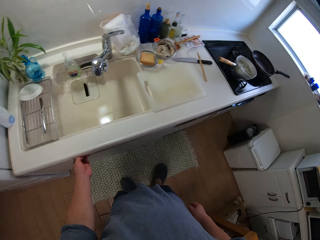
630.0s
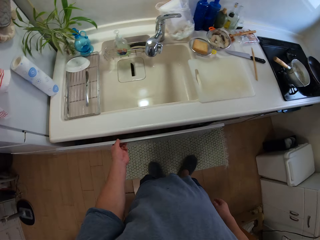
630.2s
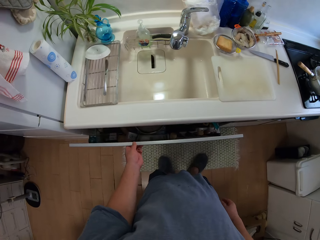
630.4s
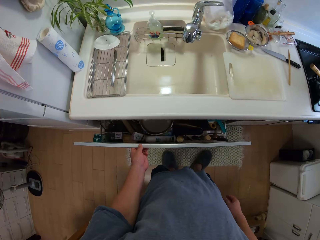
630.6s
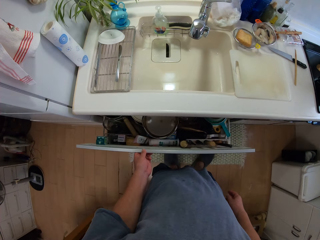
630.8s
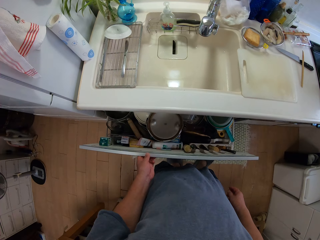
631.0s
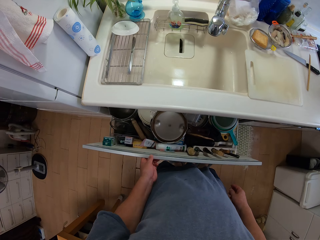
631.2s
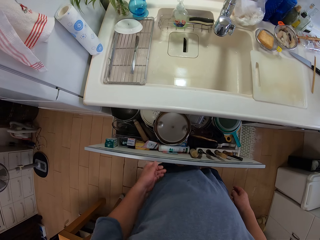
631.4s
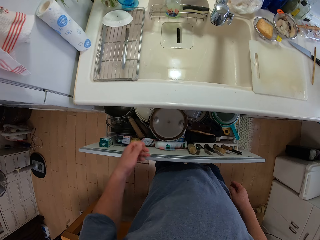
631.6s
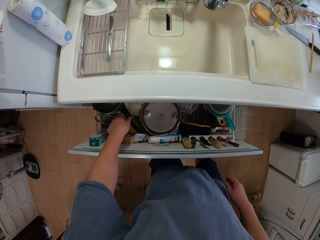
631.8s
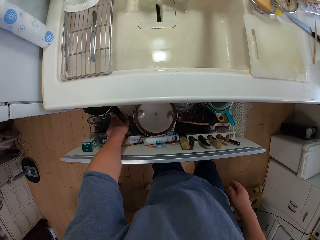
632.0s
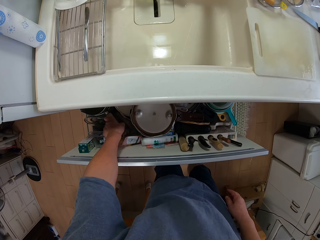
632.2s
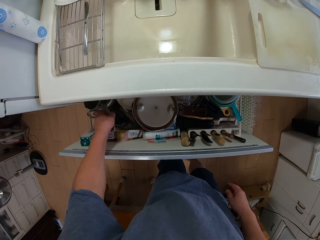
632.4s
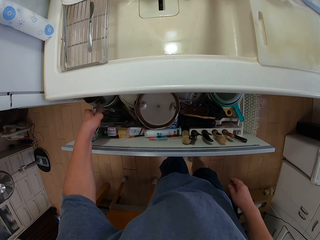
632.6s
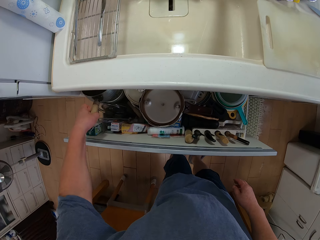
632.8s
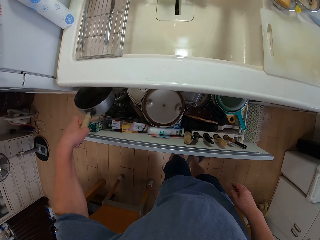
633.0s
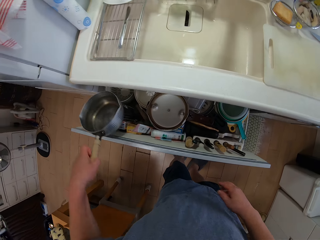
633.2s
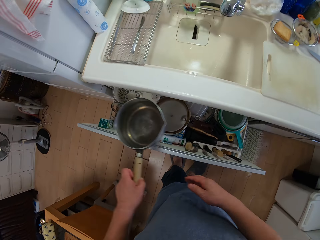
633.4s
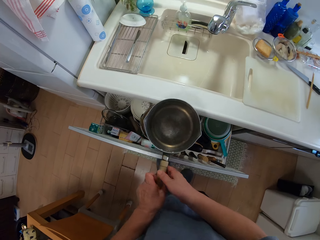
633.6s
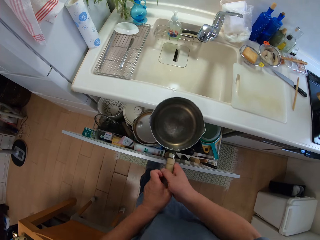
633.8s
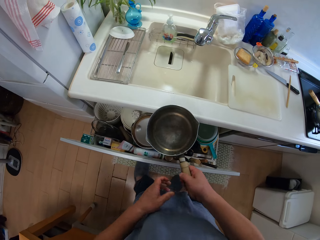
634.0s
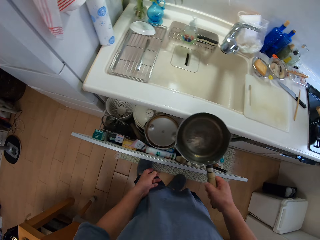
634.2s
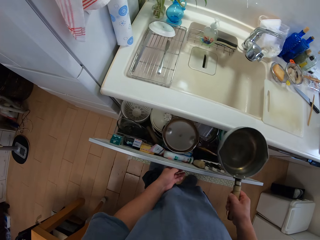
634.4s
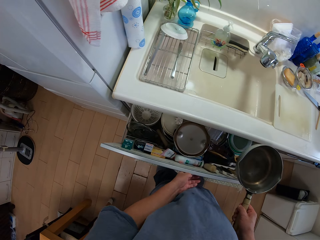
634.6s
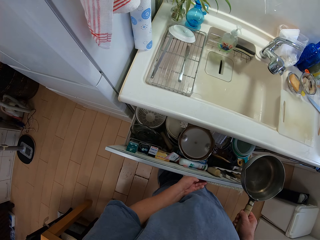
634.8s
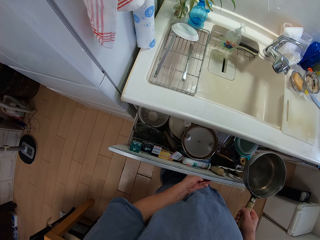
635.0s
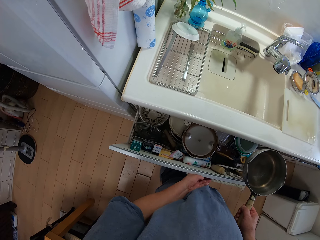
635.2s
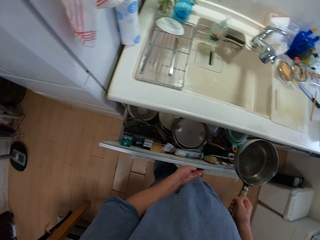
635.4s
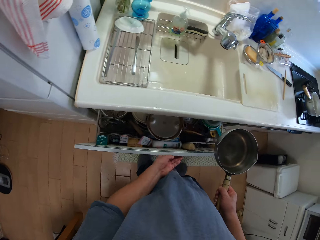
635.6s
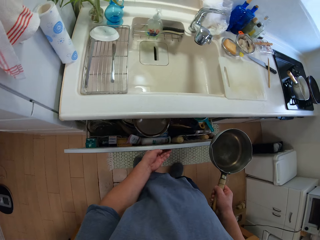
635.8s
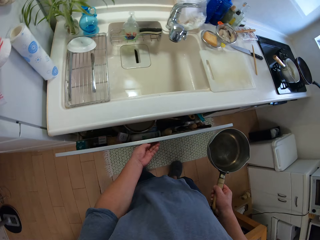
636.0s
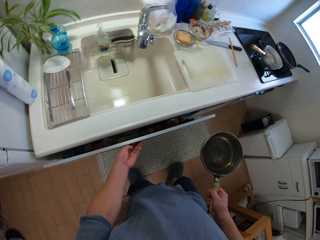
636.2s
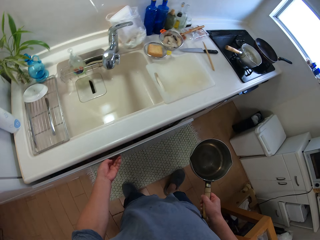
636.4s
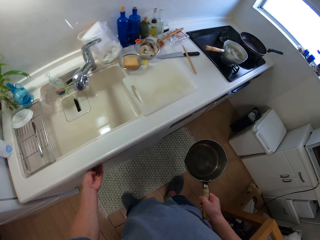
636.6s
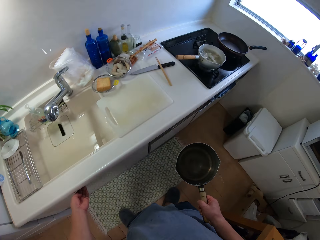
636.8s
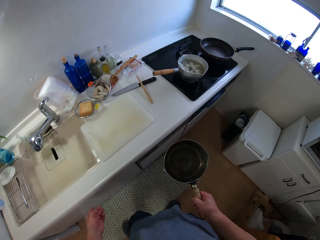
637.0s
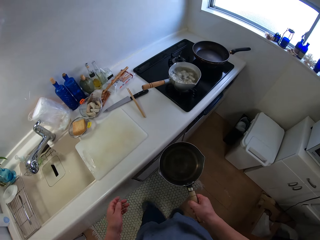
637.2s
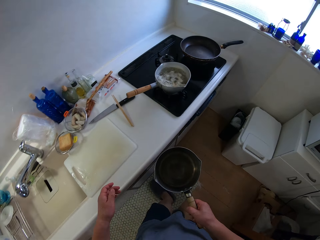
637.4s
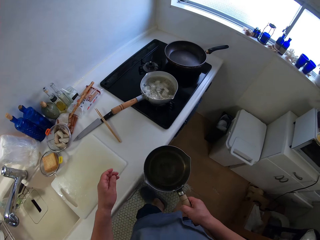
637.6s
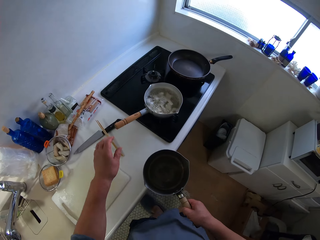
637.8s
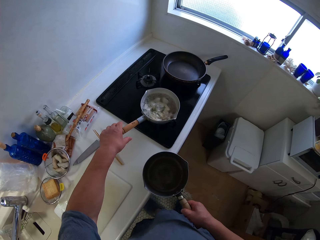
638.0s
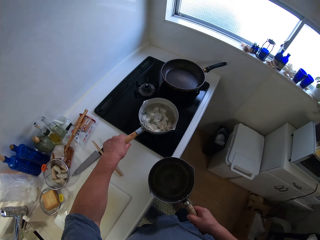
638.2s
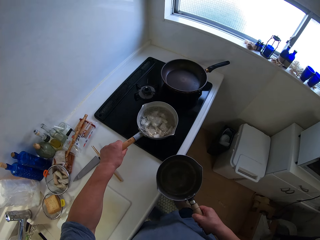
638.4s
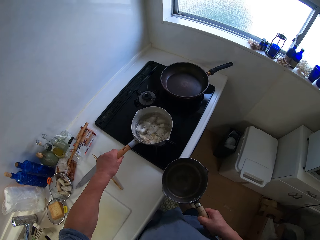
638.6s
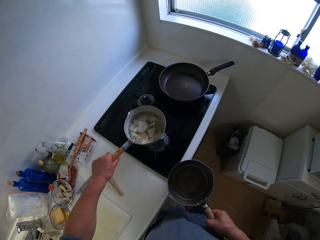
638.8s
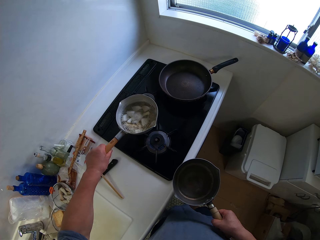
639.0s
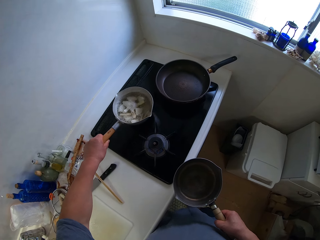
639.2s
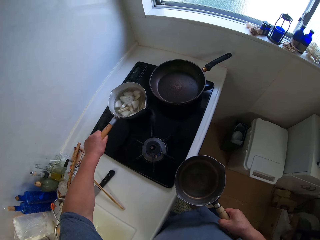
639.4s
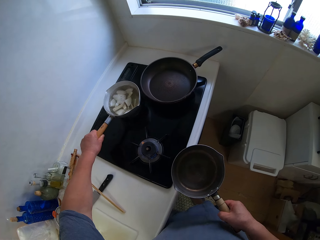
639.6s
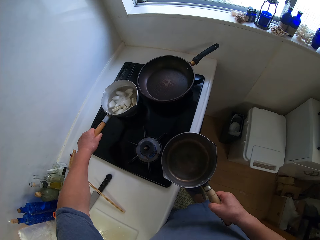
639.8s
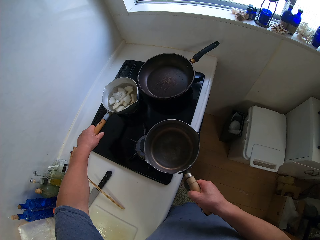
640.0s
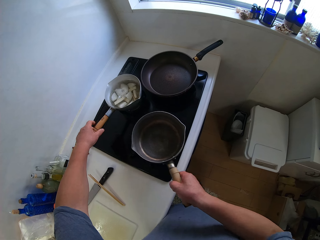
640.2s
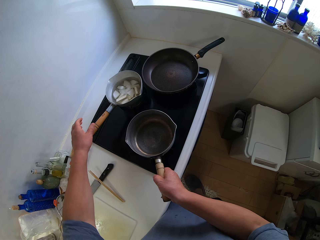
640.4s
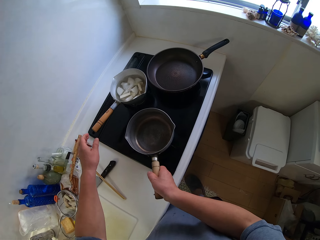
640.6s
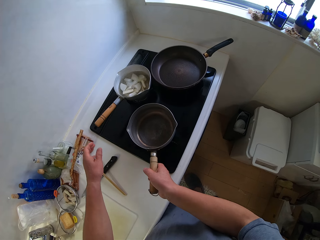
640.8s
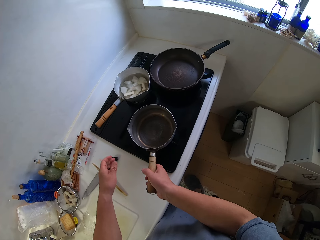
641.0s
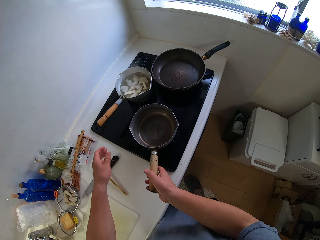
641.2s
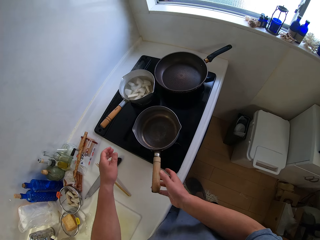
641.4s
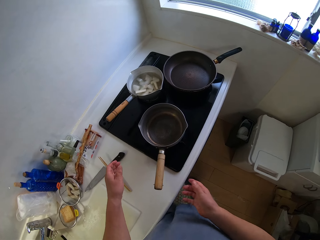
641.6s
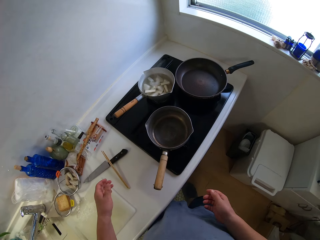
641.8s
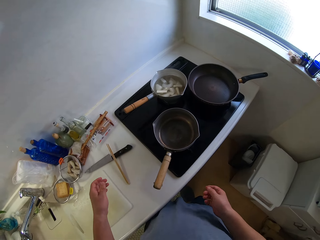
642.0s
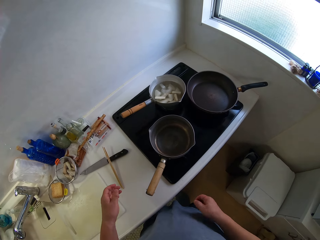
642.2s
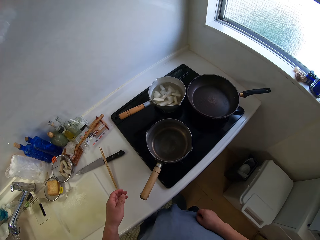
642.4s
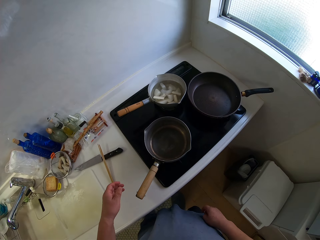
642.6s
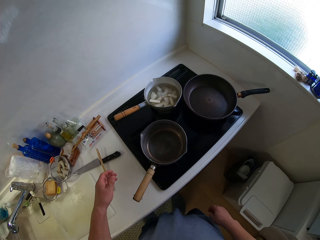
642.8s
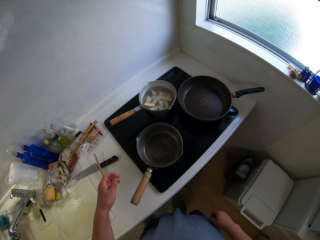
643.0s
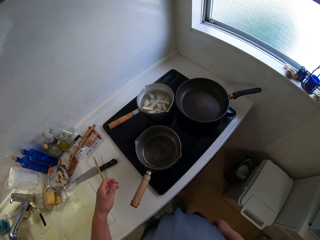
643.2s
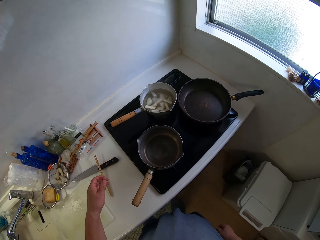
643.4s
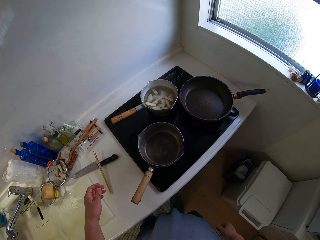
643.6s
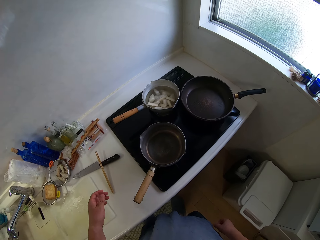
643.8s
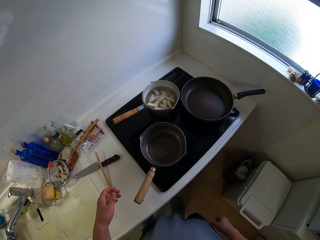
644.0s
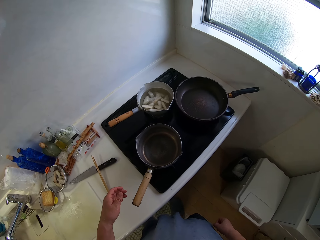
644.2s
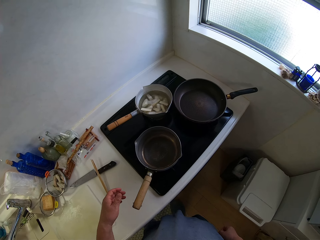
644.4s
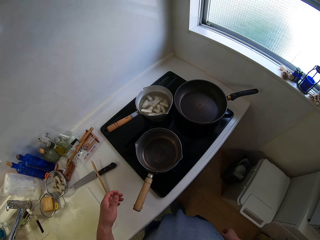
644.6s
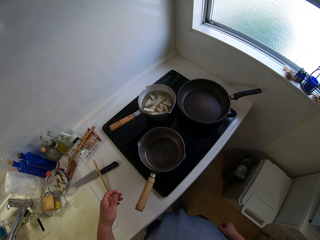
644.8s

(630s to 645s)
The camera wearer opens the drawer. They pick a sauce pan. They bring out the pan. They close the drawer. They remove the pan from the cooker. They put the sauce pan on the cooker.

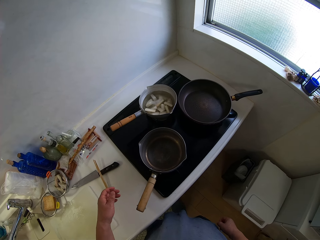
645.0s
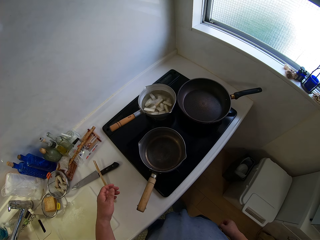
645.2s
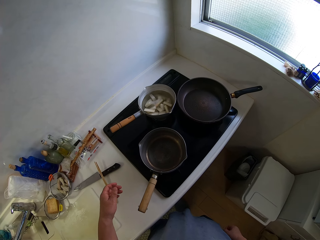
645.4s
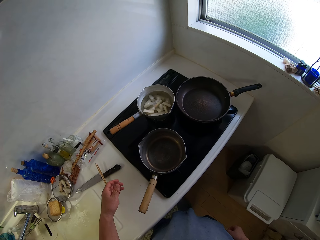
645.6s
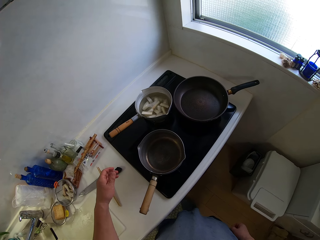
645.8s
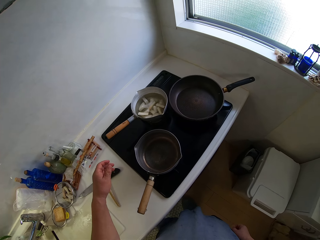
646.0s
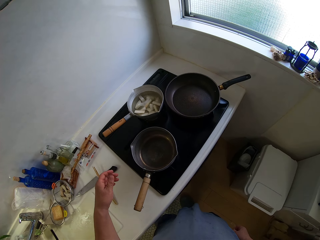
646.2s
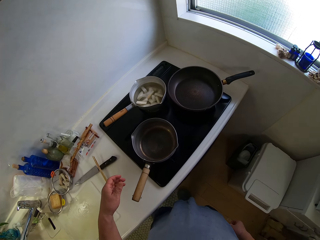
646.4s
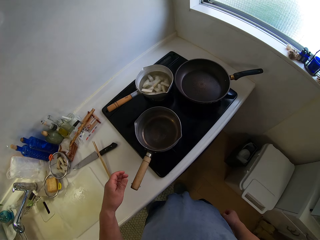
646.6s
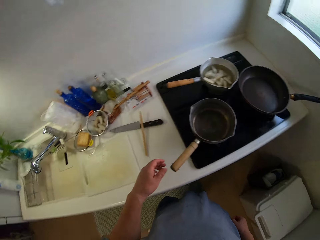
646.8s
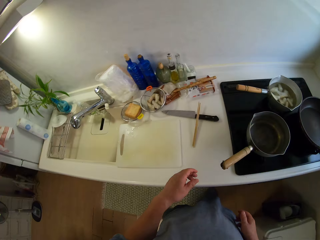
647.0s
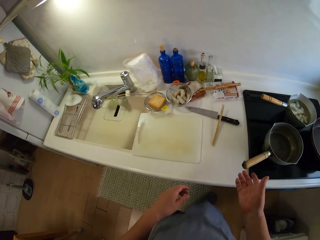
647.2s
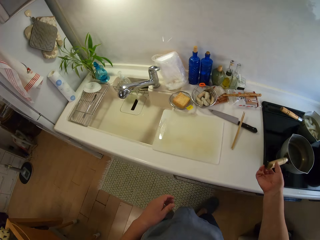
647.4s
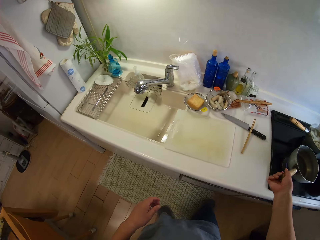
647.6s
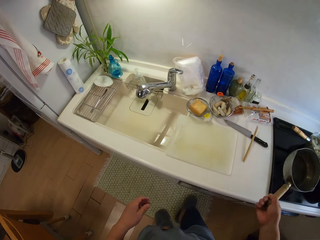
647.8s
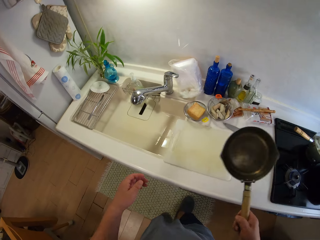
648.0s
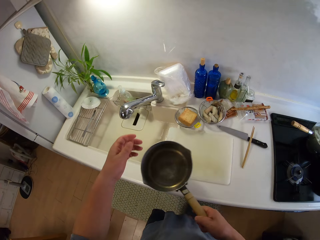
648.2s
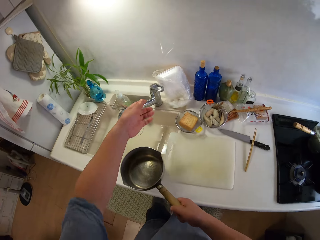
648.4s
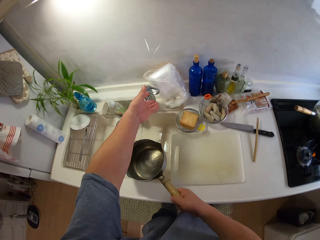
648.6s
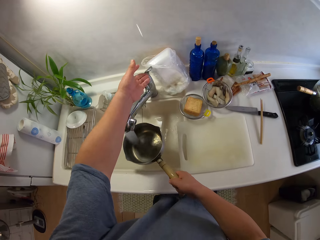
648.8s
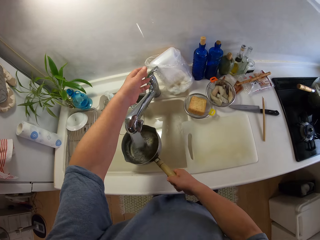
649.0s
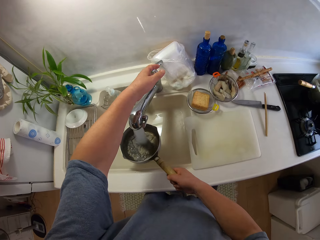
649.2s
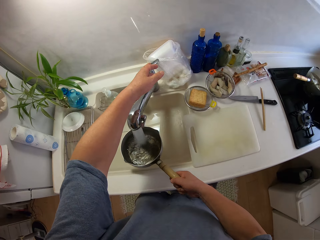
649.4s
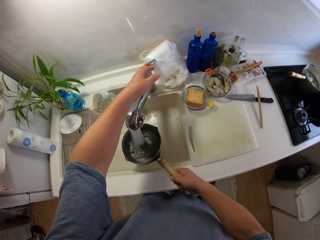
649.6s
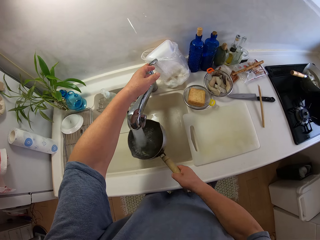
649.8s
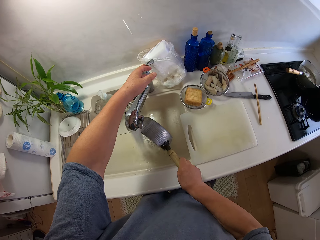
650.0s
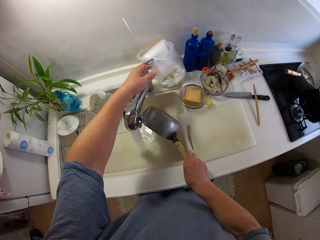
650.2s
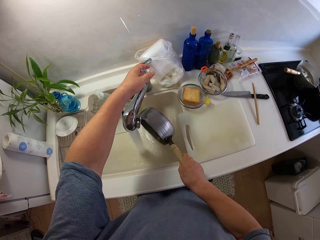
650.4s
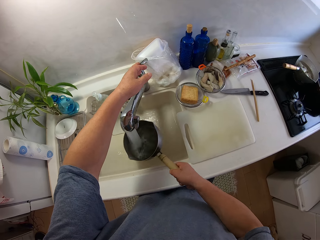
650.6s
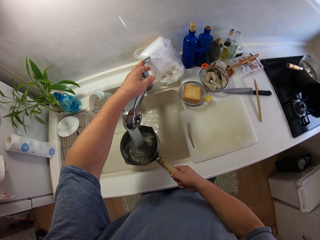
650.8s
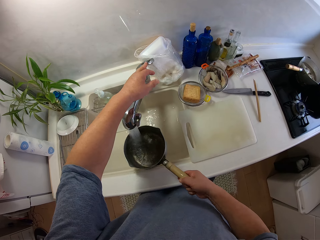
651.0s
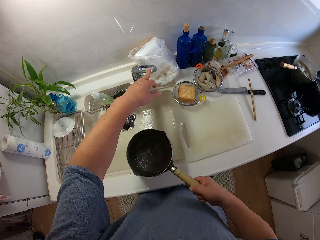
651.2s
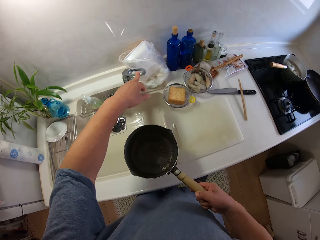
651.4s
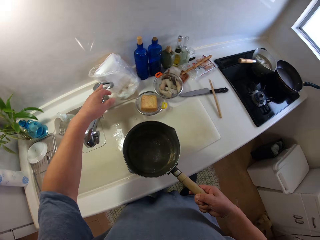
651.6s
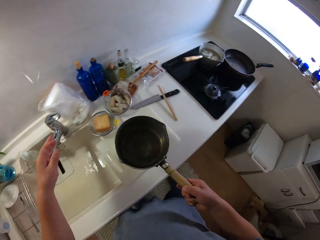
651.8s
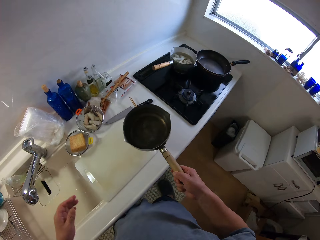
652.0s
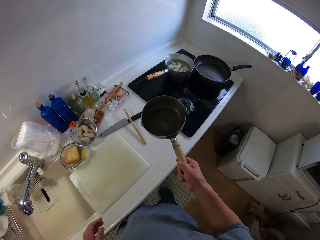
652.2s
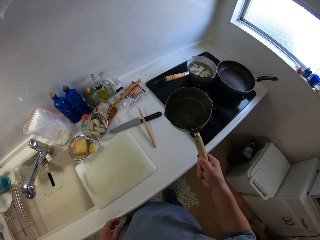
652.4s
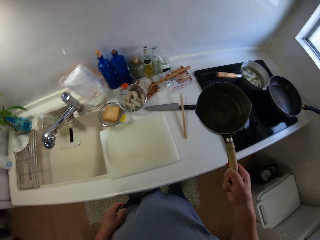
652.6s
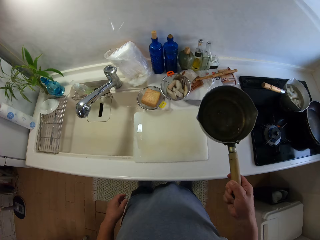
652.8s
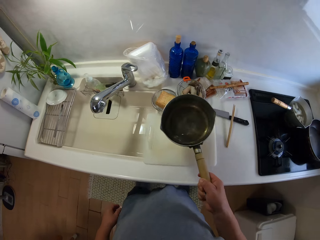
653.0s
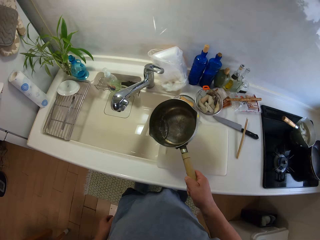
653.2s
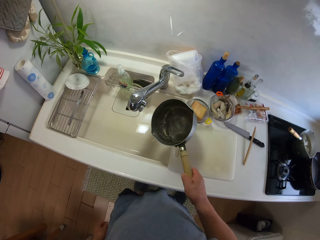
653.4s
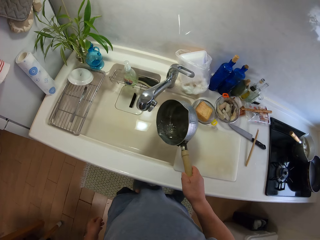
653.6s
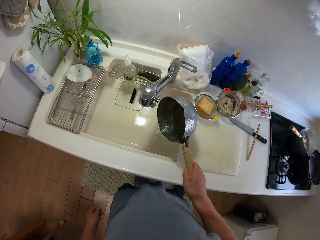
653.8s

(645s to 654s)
The camera wearer picks up the sauce pan. They open the water tap. They rinse the sauce pan. They draw water with the sauce pan. They close the water tap. They drop the pan on the cooker.
